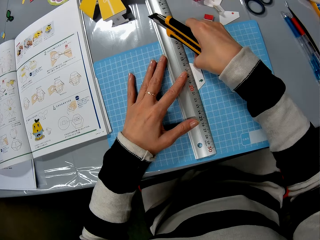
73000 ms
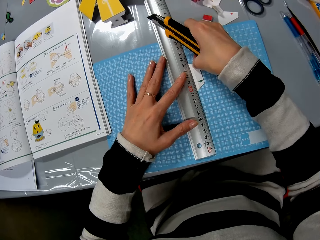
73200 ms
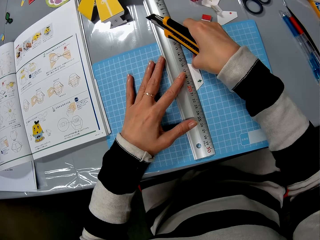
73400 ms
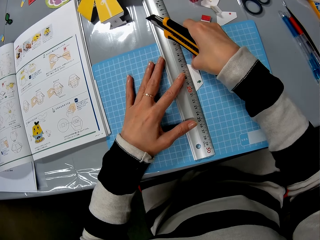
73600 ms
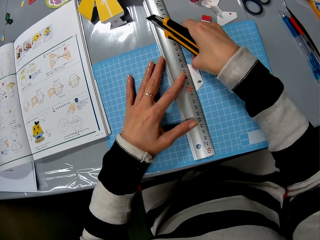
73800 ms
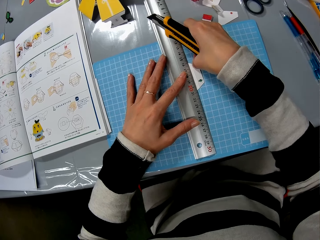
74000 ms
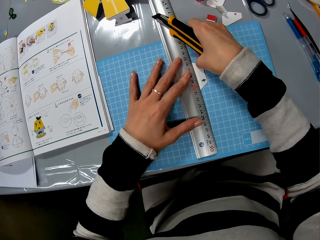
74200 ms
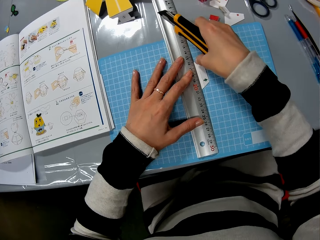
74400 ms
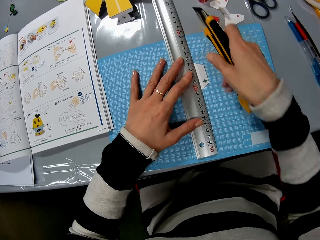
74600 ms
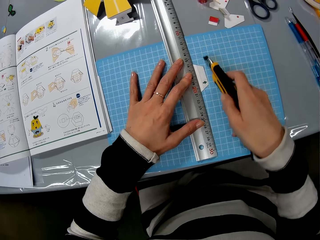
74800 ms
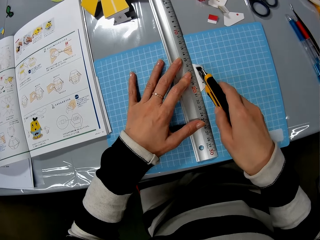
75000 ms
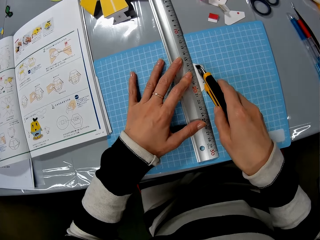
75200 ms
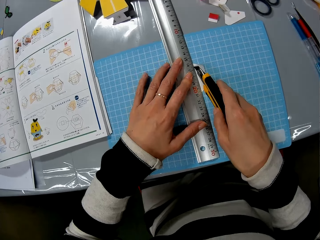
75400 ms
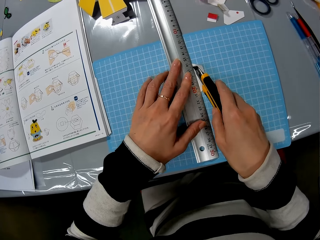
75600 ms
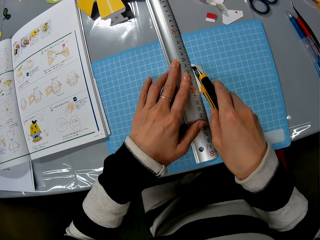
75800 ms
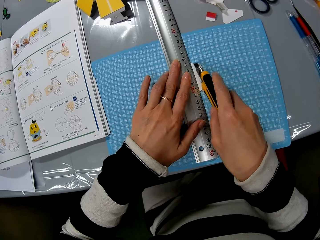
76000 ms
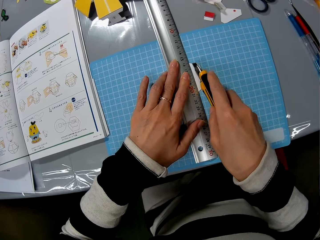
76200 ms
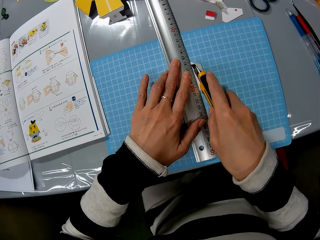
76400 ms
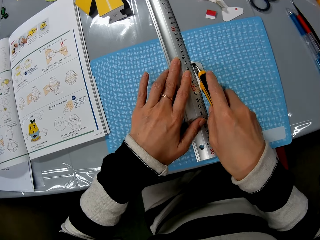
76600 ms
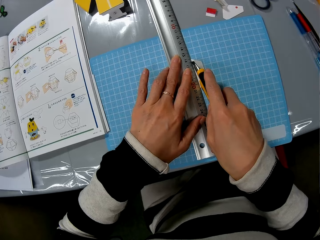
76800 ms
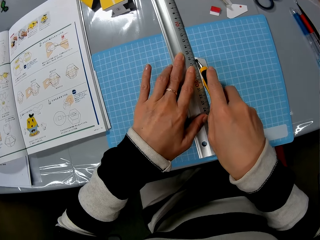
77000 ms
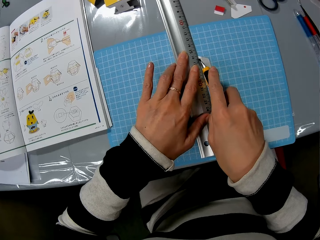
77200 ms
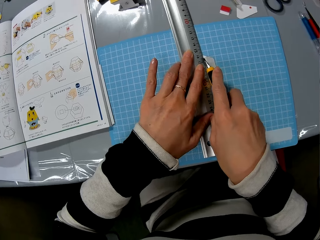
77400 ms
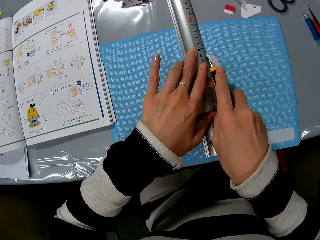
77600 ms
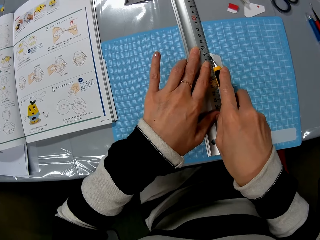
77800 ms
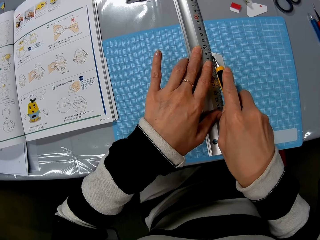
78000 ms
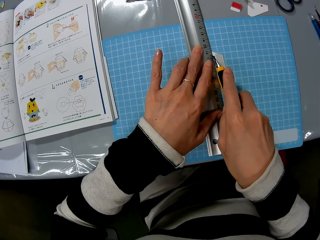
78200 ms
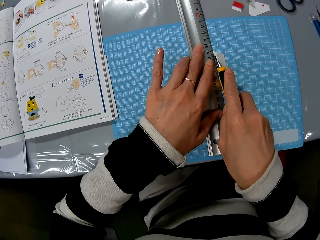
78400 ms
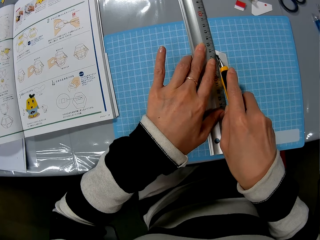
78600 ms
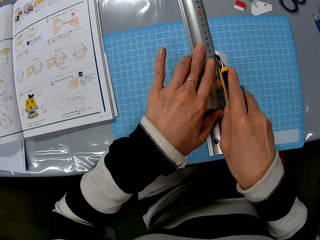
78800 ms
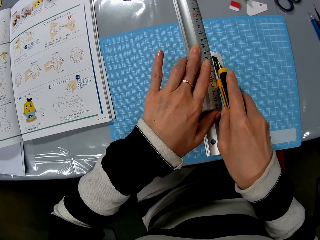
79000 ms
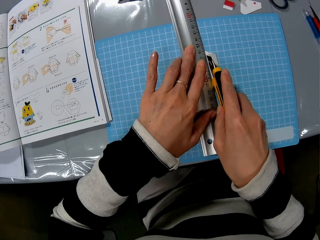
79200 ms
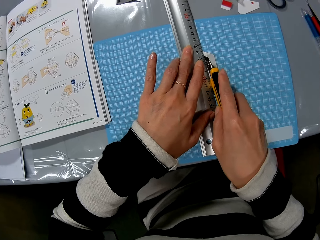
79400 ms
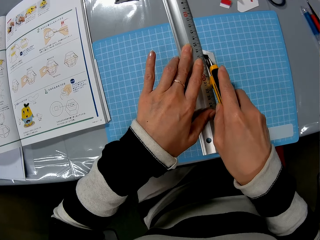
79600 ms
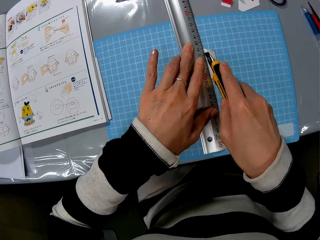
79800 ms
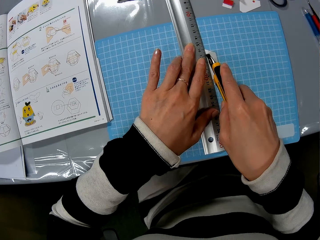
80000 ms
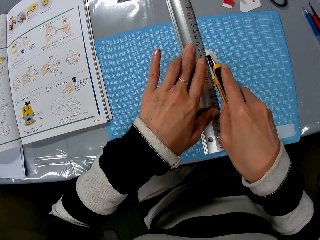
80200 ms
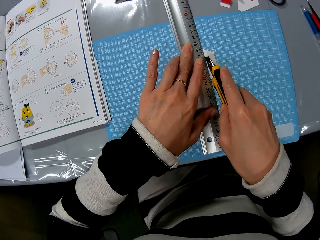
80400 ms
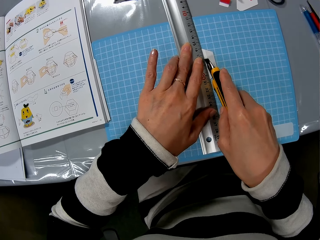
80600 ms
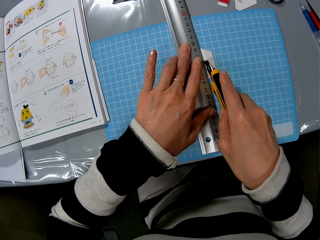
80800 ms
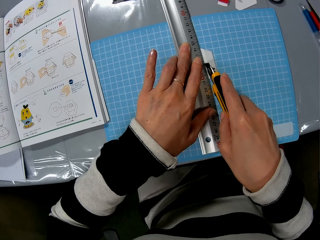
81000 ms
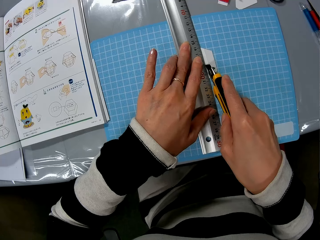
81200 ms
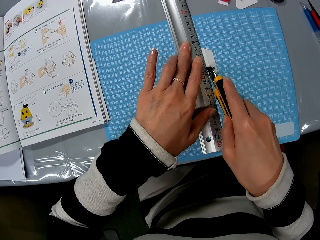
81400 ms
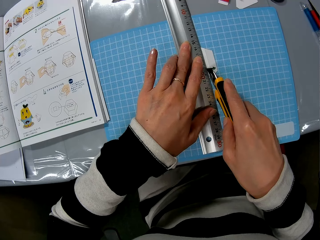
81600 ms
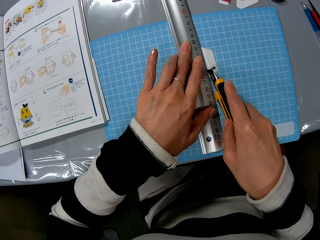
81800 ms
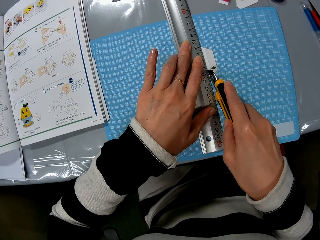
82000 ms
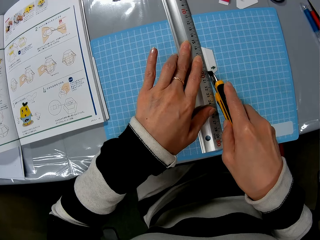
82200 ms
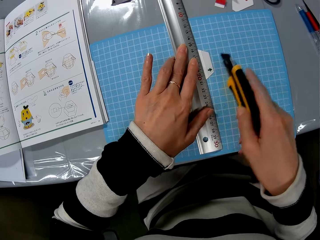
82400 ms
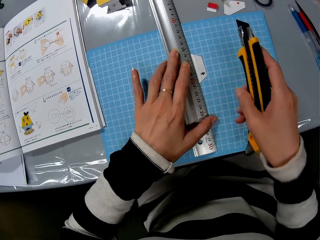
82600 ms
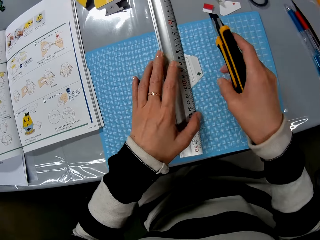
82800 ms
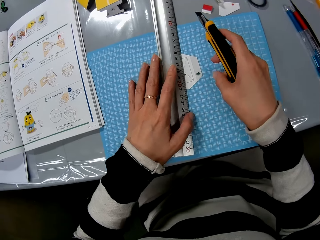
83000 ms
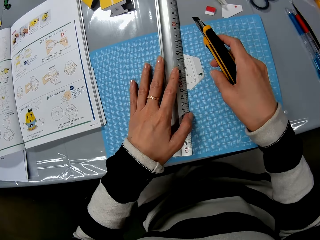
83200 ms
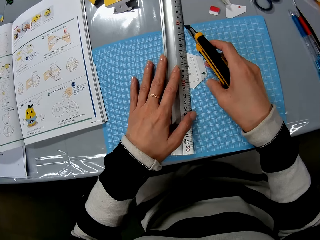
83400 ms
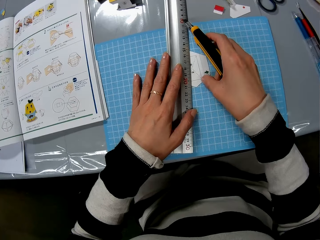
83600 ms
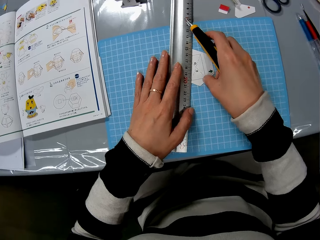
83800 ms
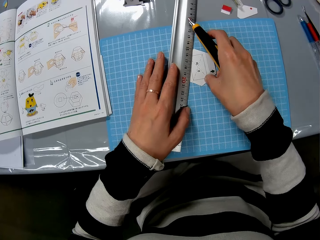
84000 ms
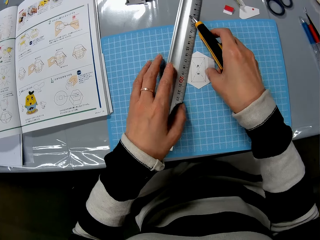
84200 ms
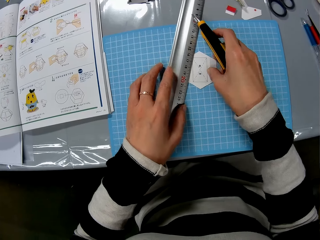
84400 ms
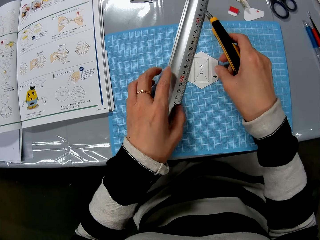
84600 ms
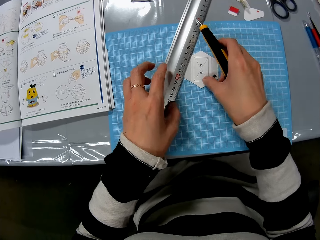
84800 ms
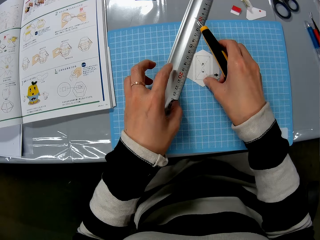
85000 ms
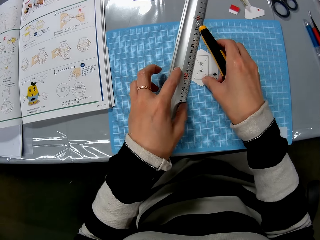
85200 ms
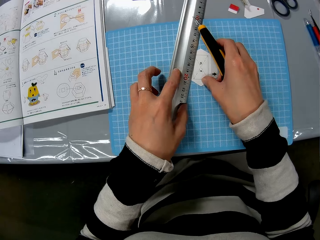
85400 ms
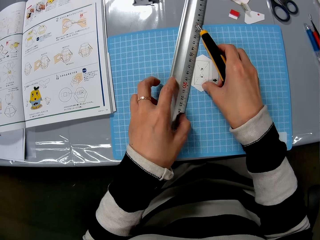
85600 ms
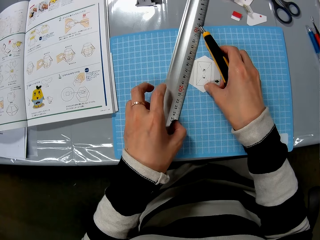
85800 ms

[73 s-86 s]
The camera wearer adjusts the ruler on the paper. They cut the piece of paper with the cutter. They remove the ruler from the piece of paper.

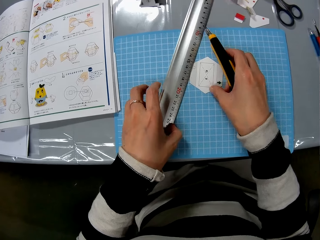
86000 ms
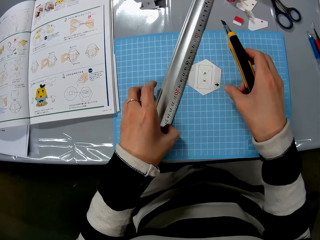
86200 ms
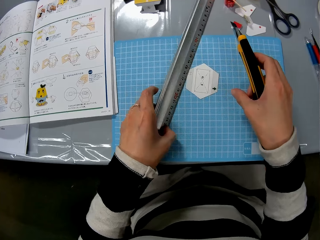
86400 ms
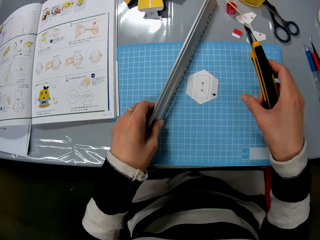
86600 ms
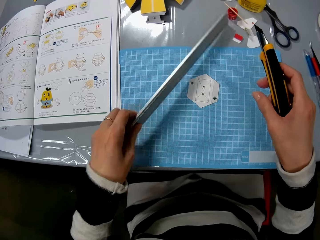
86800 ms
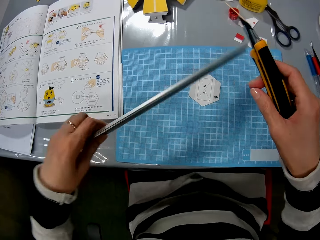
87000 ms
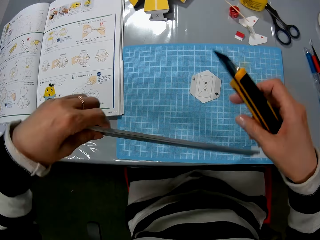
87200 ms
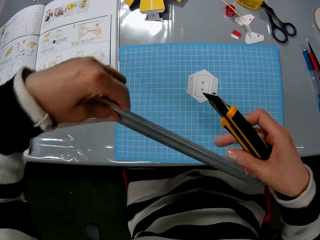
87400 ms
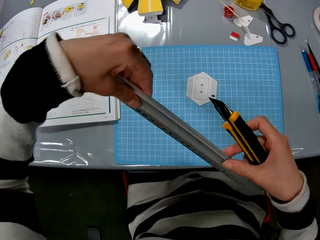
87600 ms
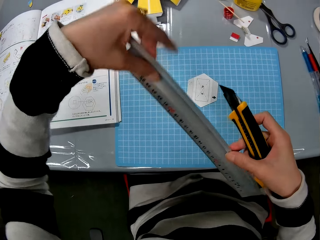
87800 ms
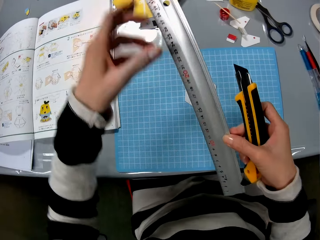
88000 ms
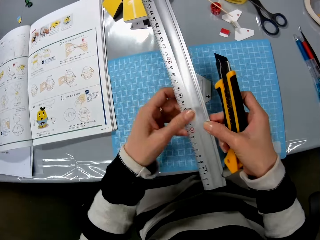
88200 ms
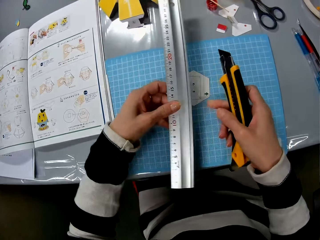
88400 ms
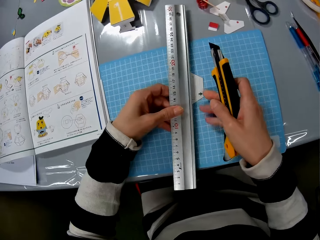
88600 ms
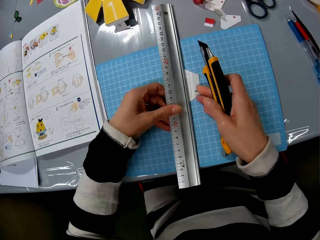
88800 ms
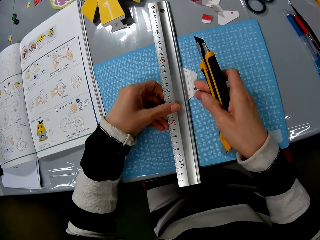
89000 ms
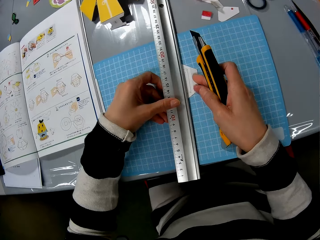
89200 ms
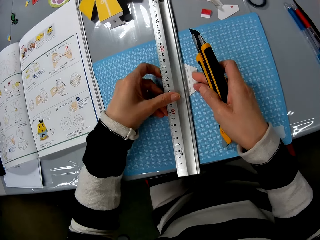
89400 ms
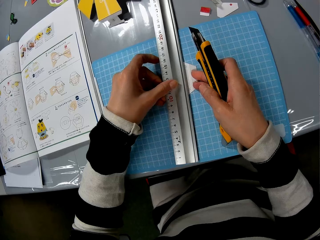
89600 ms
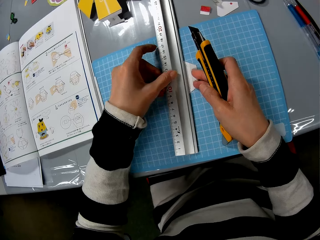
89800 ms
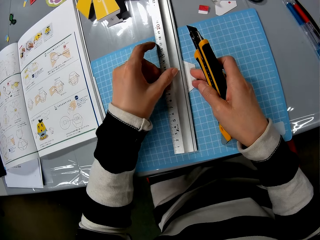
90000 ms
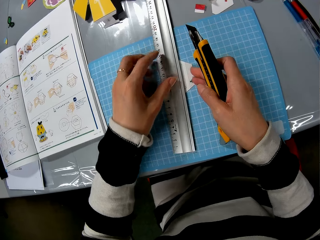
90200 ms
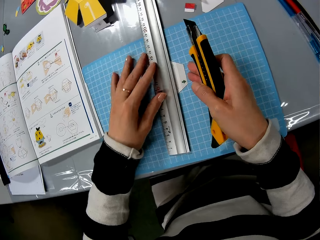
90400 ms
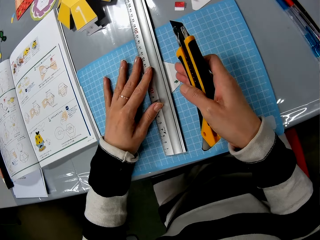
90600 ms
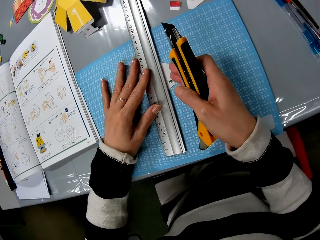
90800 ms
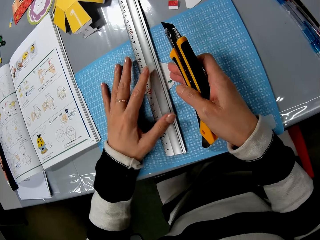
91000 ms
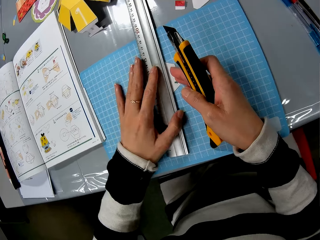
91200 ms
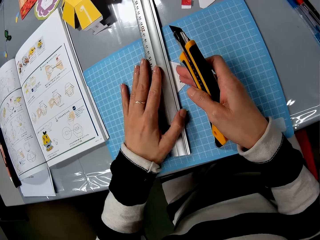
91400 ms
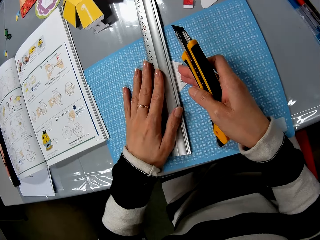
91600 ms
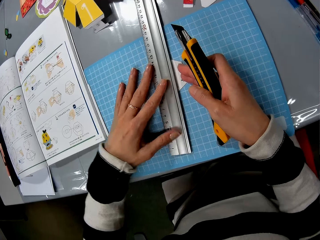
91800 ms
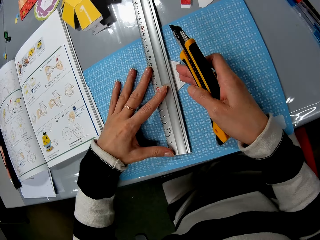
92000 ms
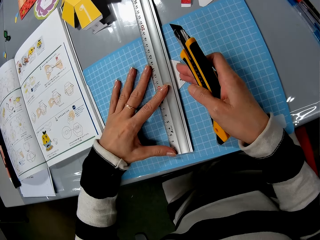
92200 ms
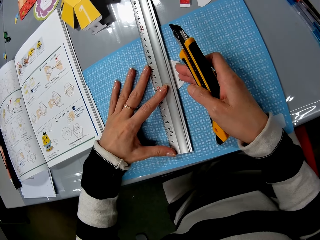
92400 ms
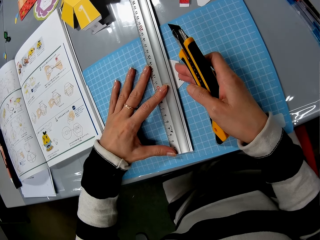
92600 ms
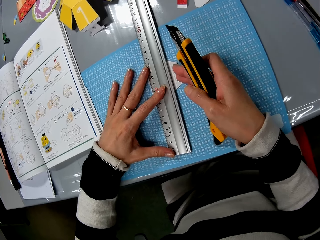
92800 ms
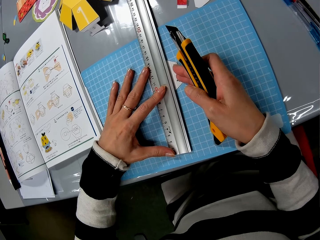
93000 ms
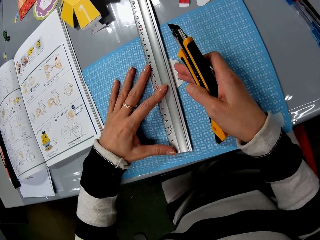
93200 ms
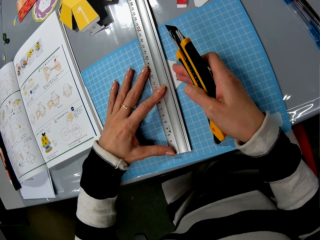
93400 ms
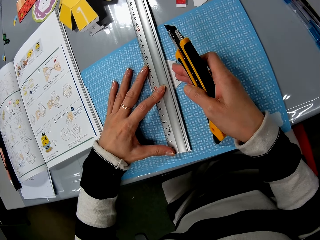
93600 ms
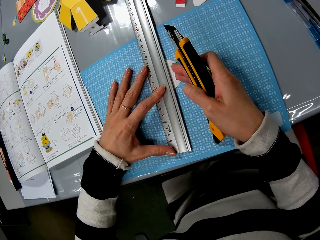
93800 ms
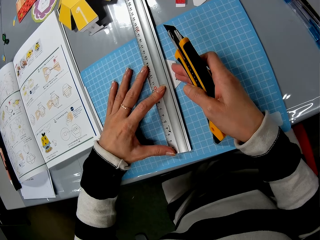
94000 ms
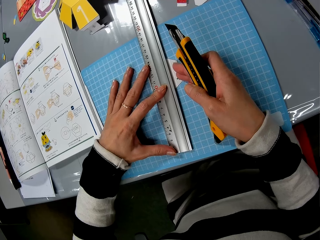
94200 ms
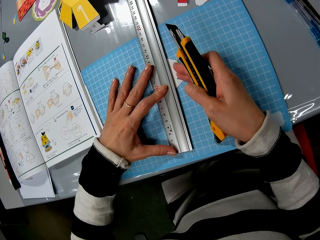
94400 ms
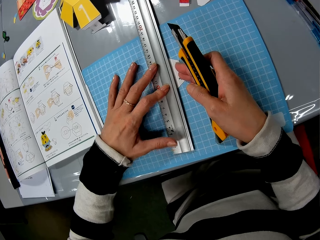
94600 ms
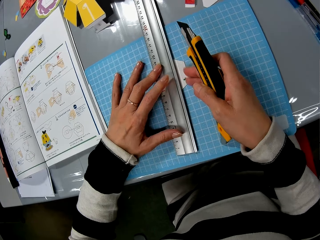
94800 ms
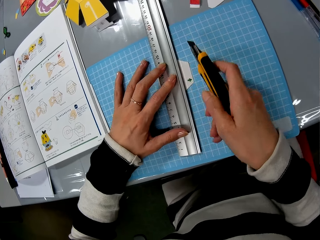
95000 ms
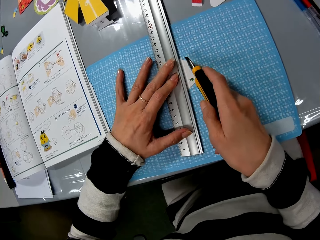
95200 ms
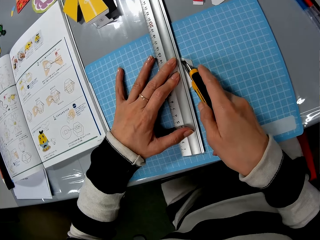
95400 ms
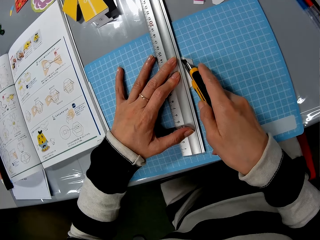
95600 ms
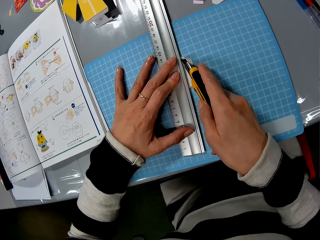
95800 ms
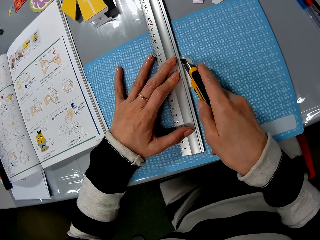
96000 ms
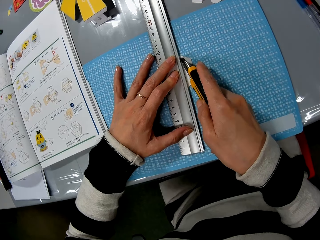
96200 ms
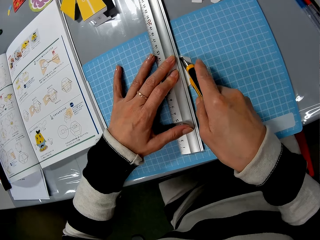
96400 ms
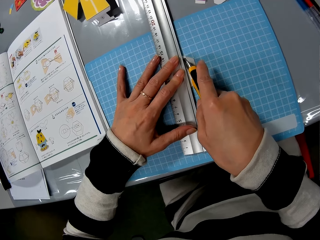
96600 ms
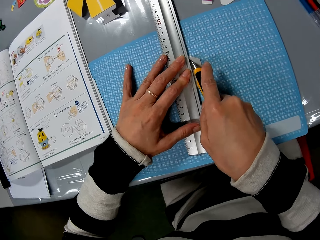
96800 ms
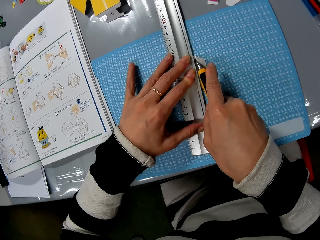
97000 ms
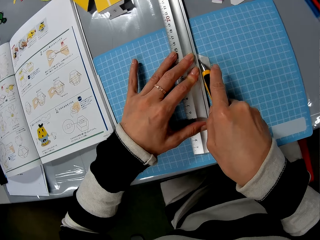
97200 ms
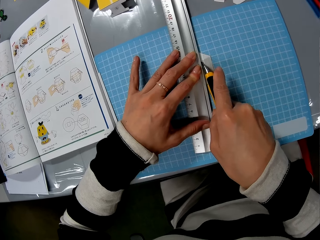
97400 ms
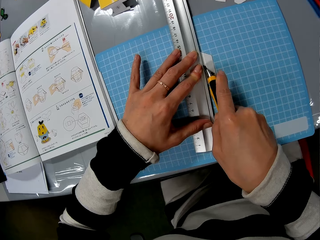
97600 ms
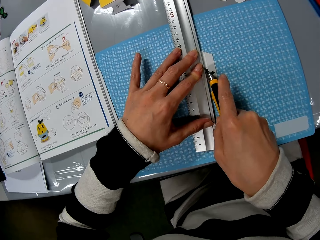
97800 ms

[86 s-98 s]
The camera wearer turns the ruler around. They put the ruler on the piece of paper. They cut the piece of paper with the cutter.
